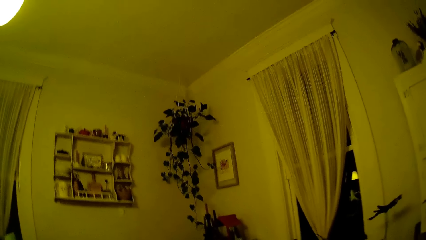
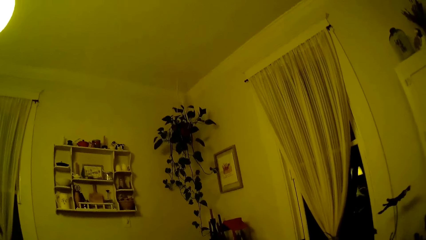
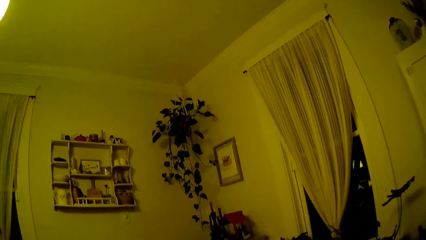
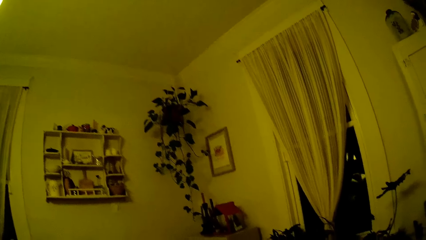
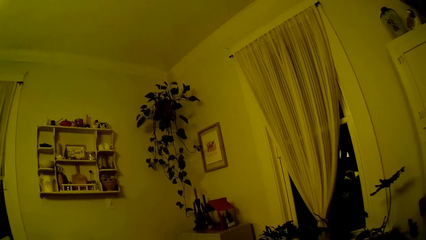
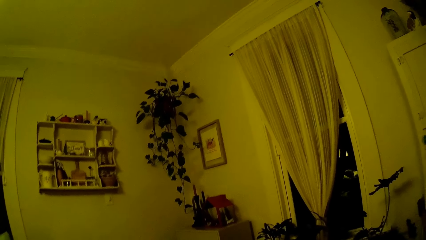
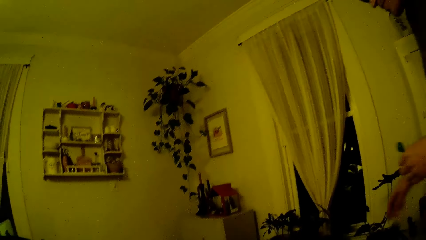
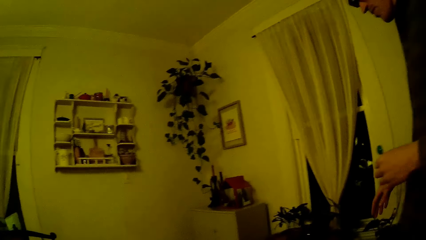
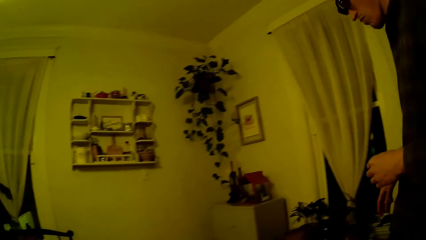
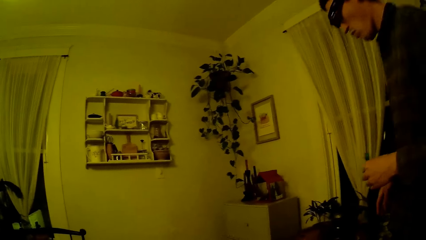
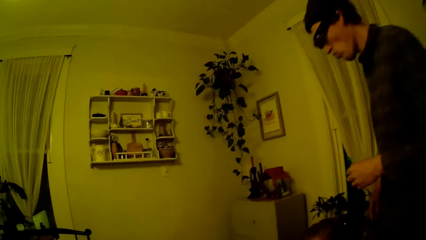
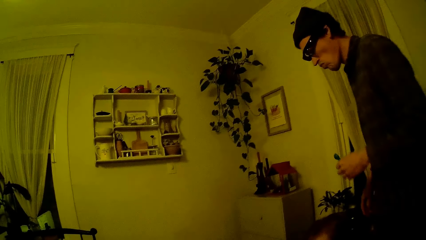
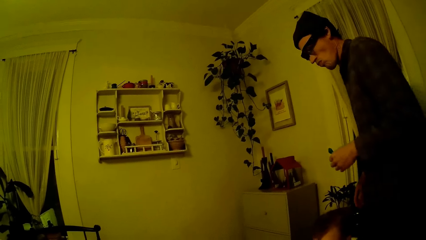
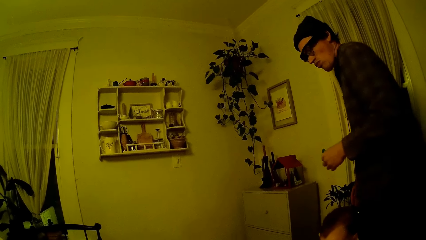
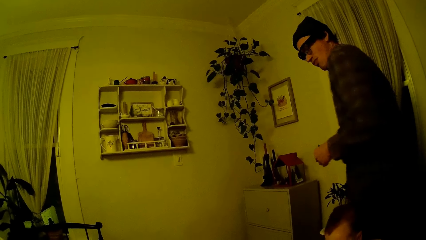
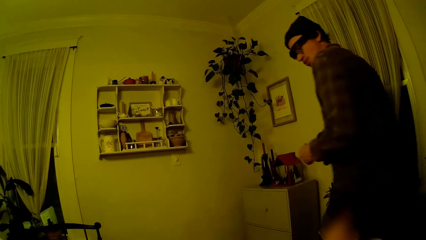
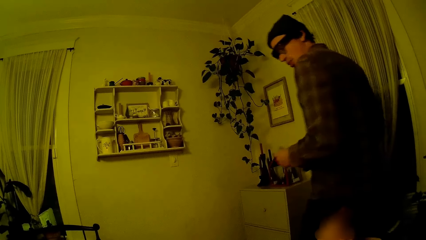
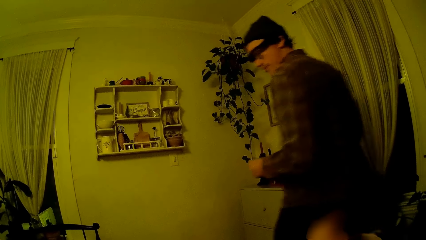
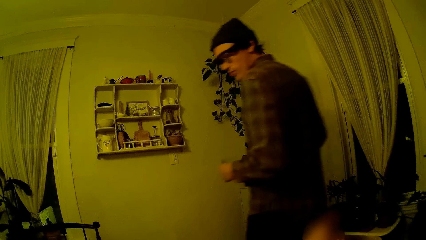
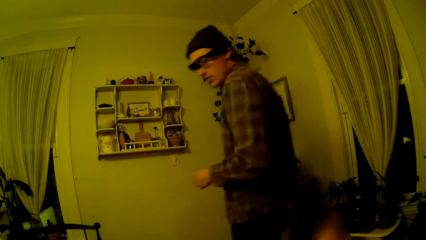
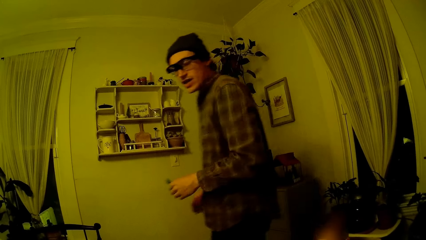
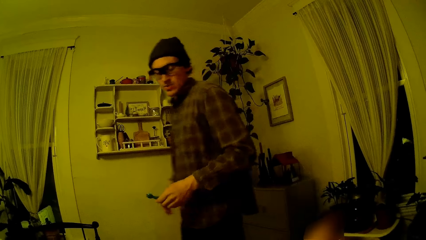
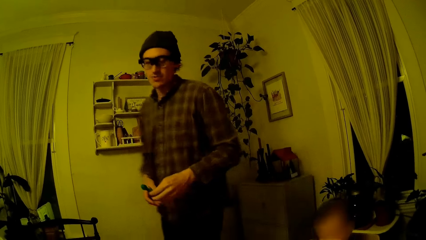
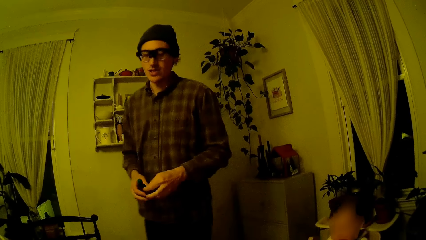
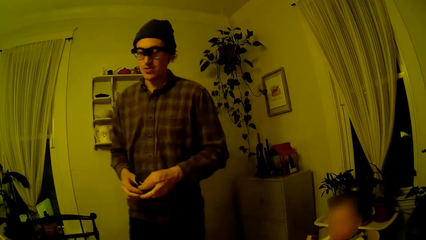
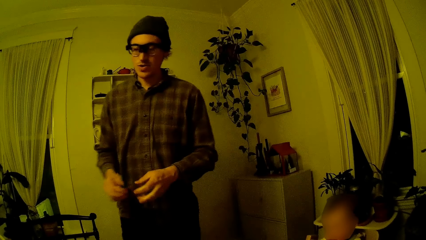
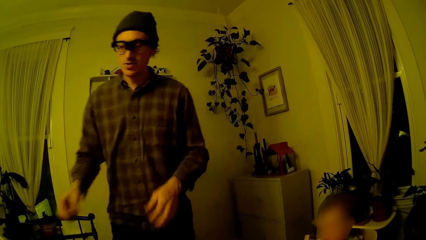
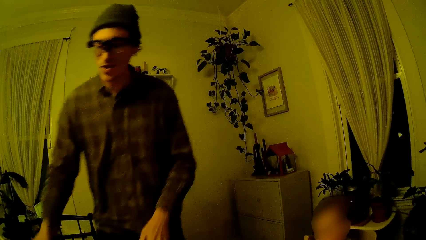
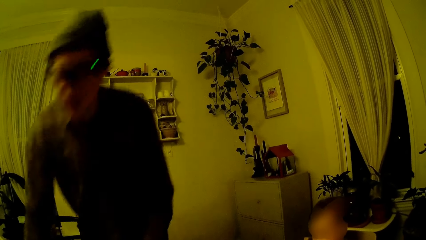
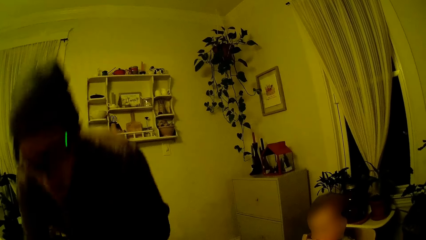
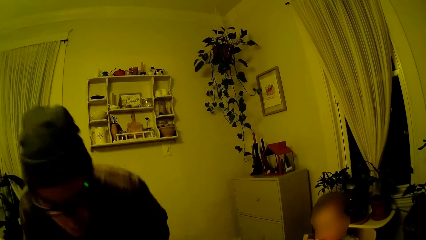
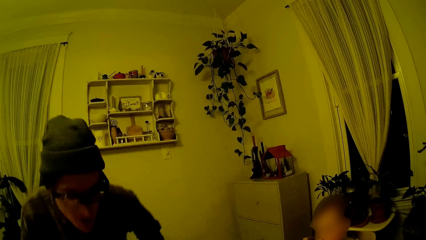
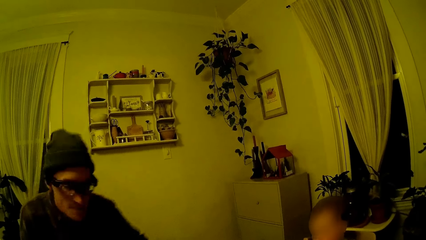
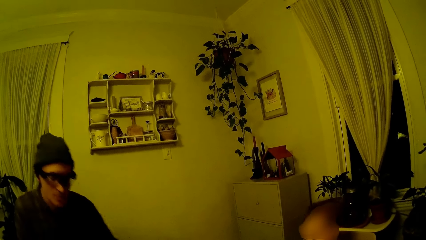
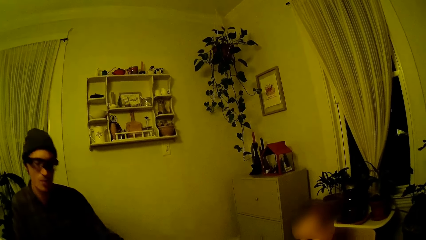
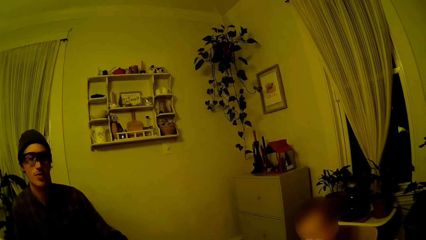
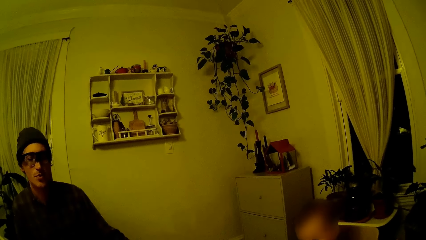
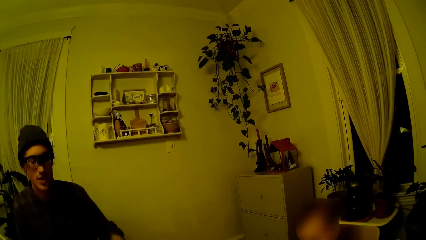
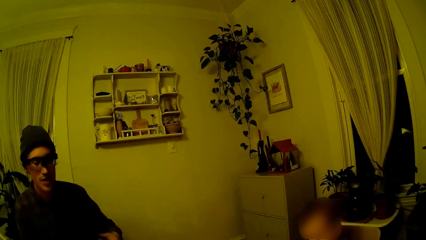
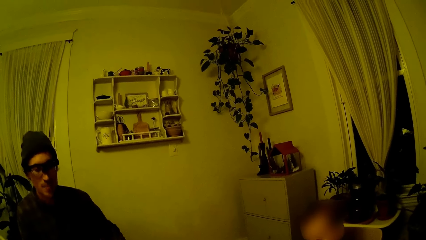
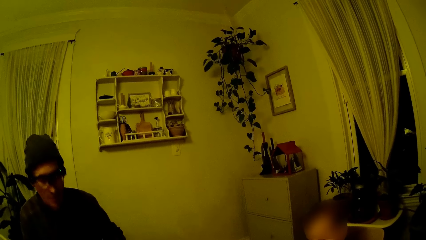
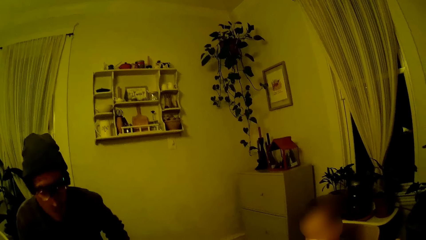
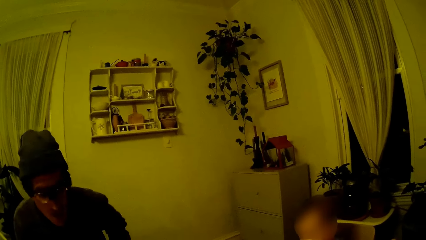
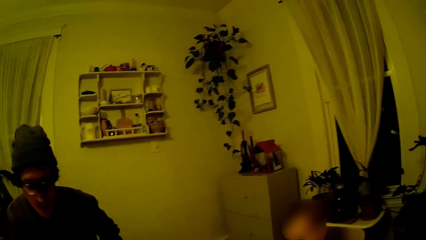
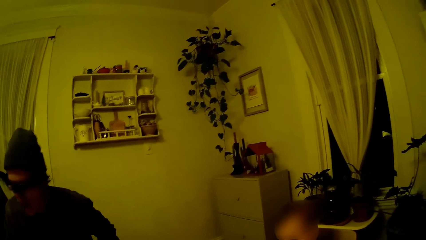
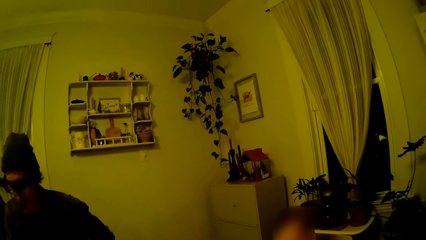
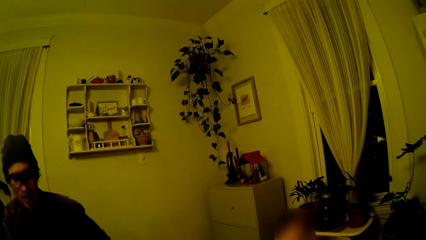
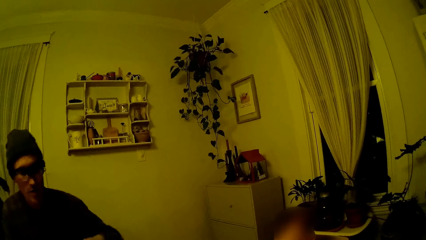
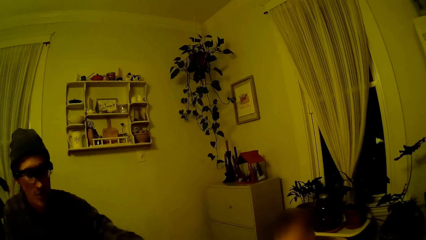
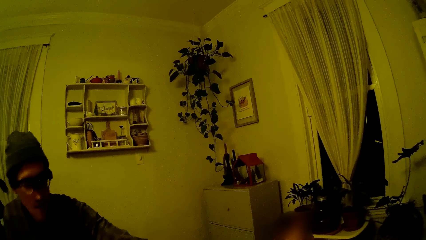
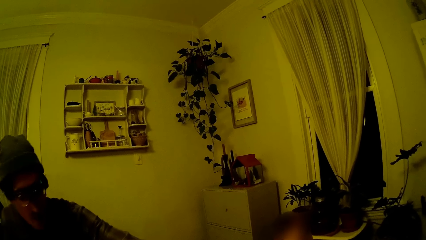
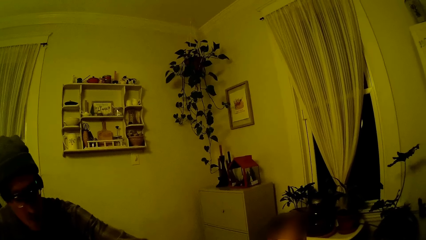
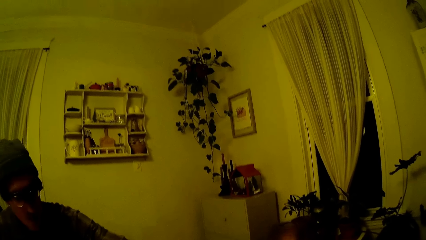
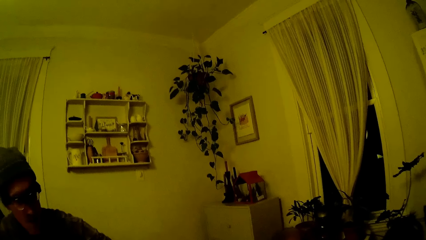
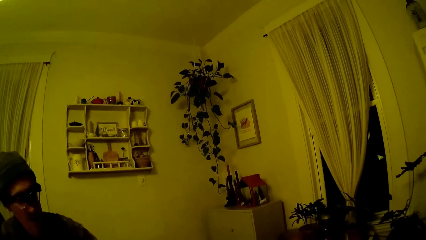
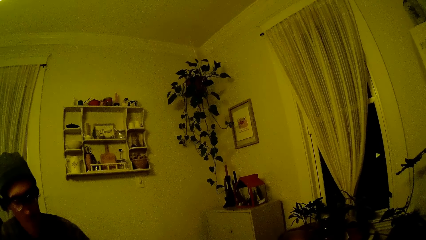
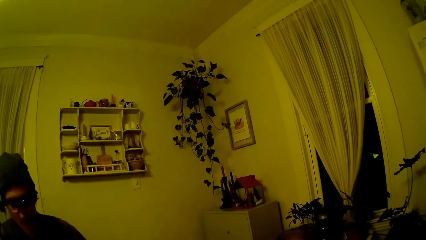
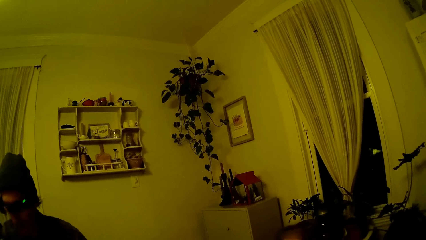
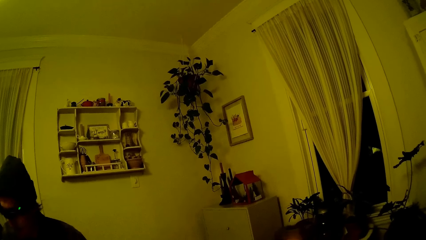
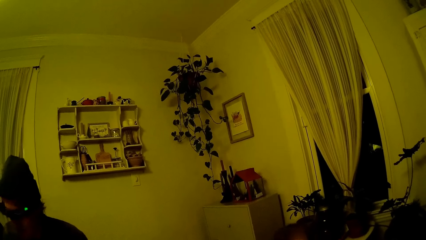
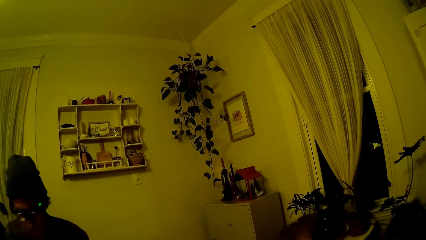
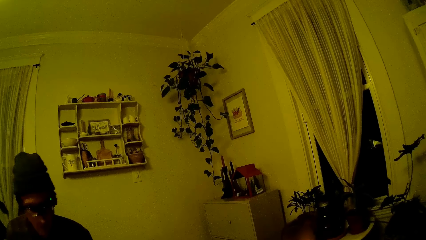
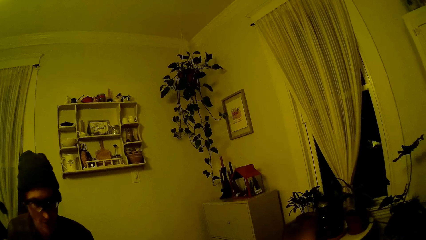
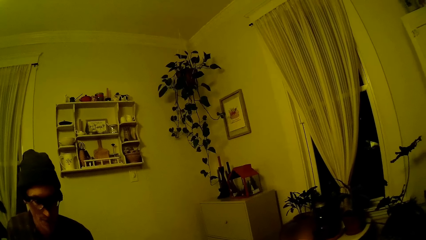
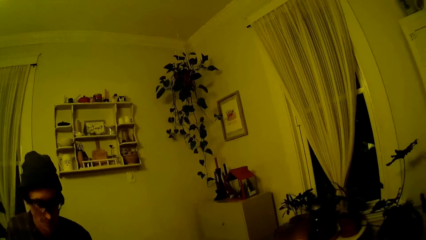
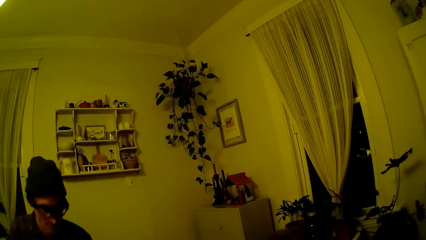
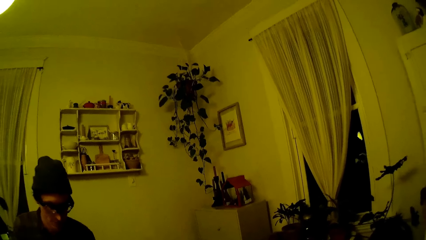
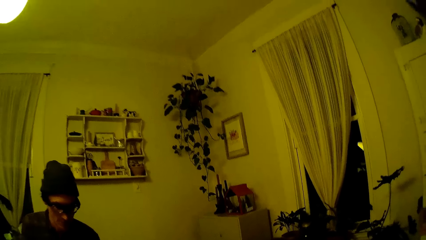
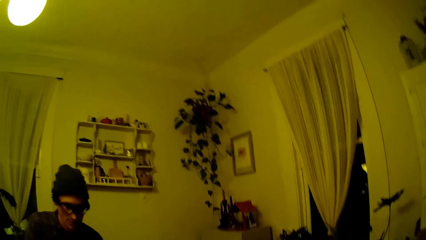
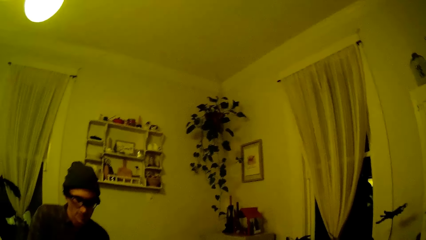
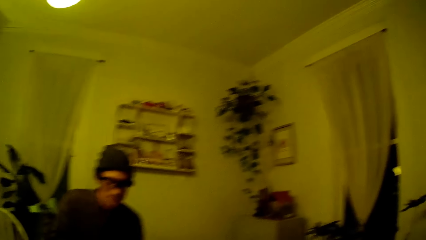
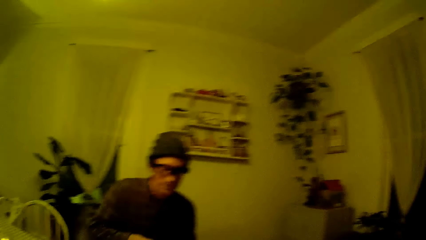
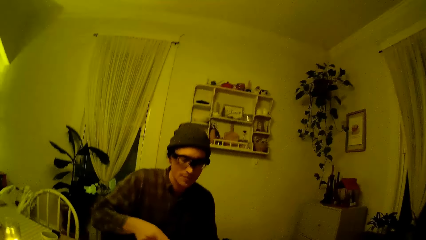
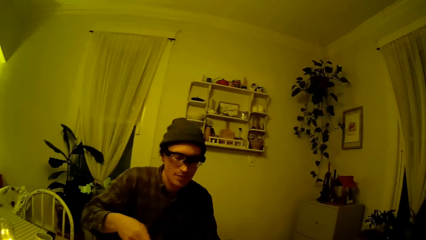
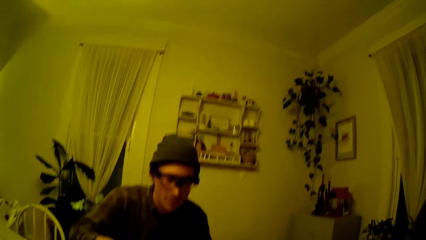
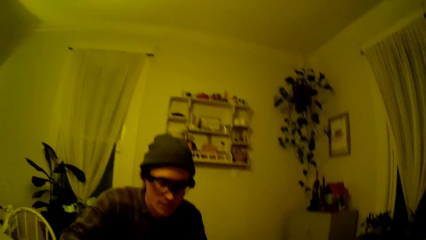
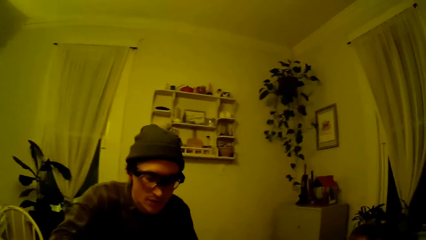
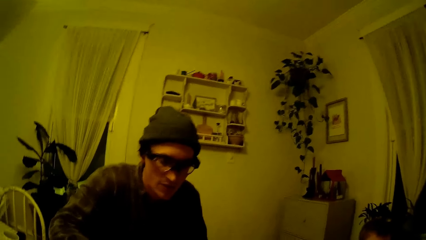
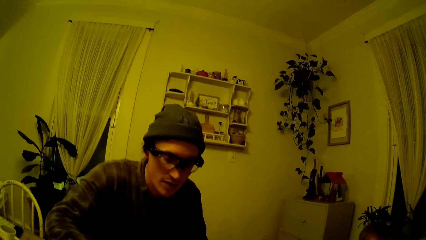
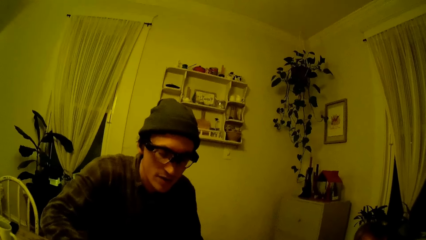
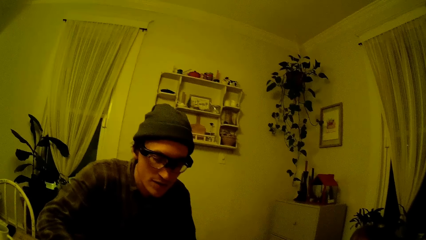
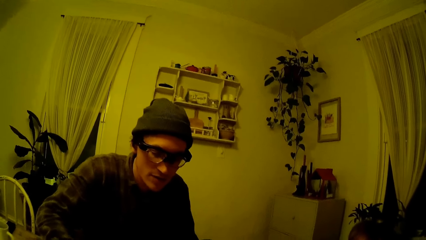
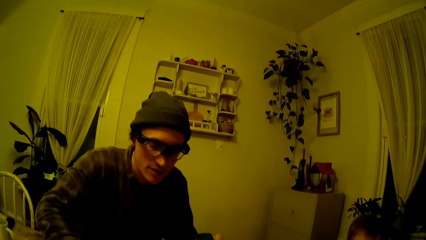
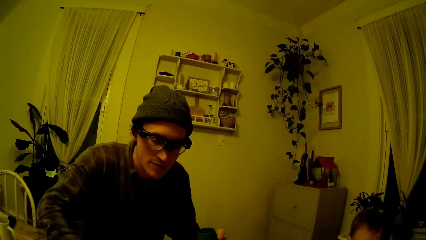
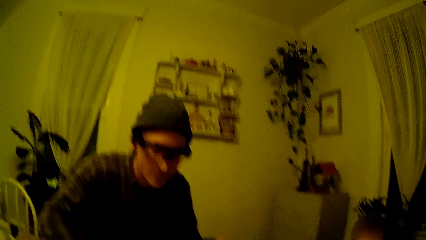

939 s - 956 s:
The man walks back to the dining chair. The camera wearer looks at the man. The man speaks to the camera wearer. The man sits on the dining chair. The man speaks to the camera wearer.
